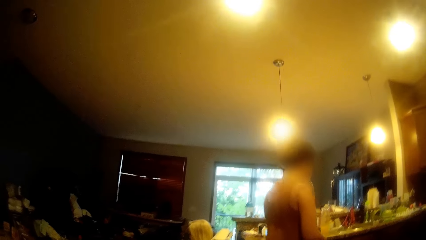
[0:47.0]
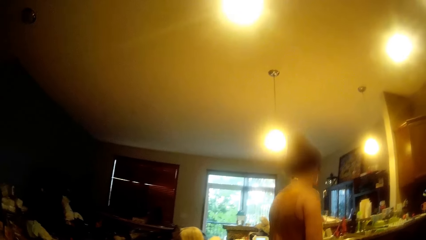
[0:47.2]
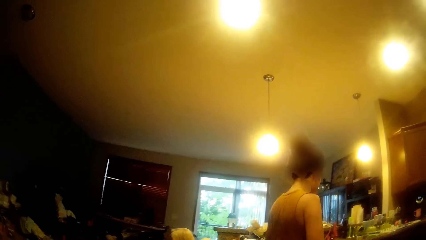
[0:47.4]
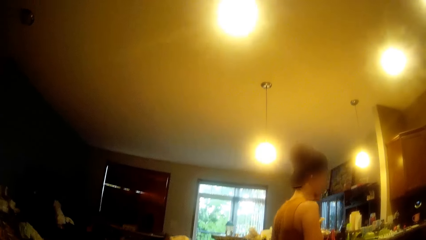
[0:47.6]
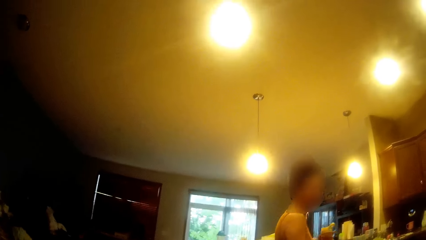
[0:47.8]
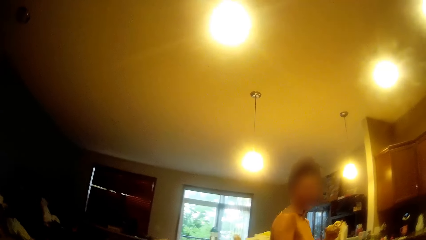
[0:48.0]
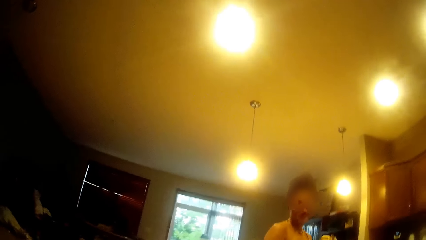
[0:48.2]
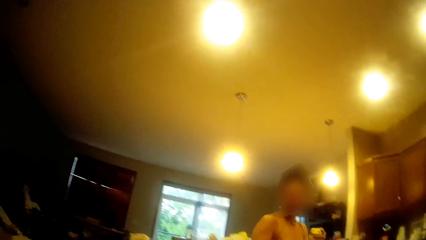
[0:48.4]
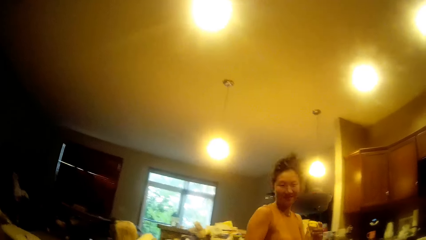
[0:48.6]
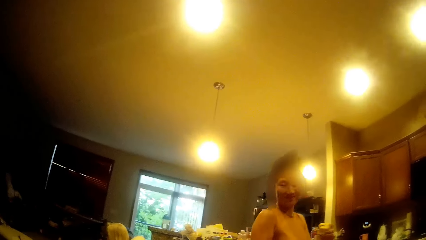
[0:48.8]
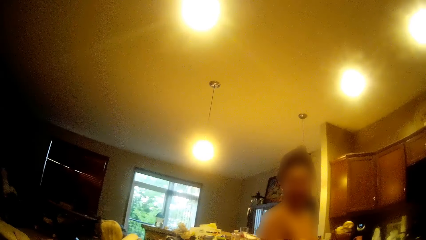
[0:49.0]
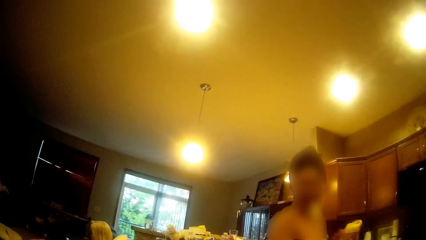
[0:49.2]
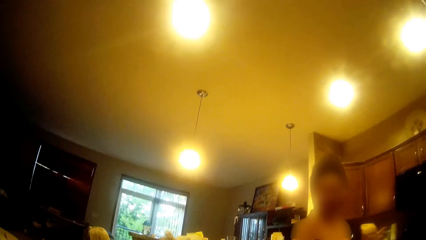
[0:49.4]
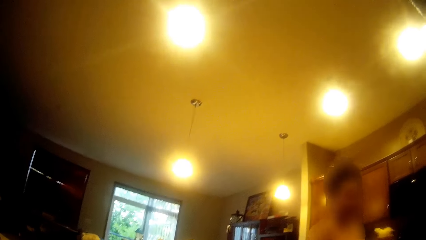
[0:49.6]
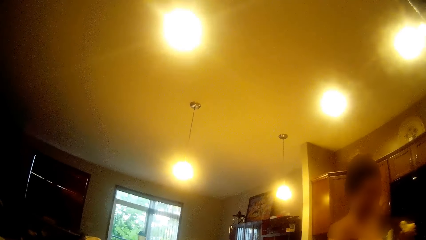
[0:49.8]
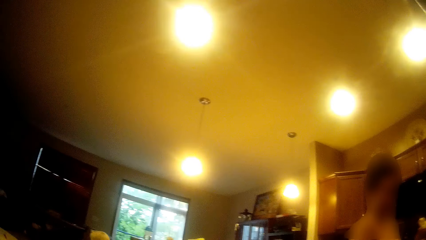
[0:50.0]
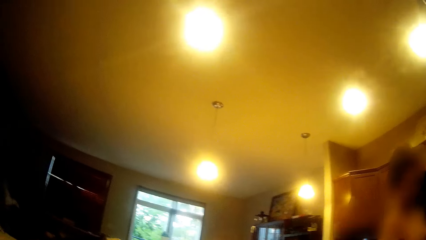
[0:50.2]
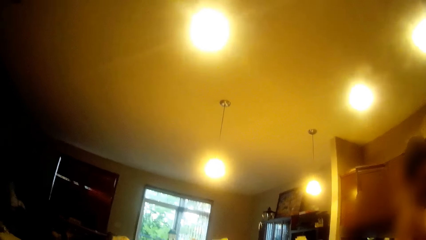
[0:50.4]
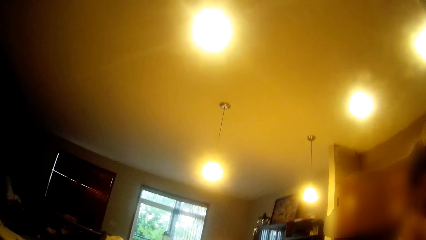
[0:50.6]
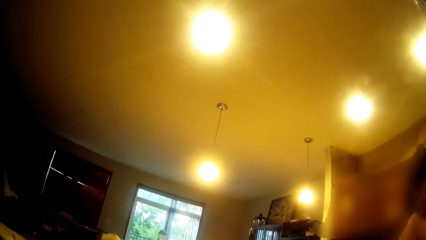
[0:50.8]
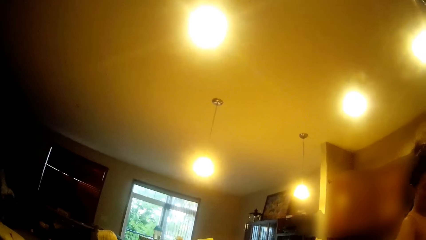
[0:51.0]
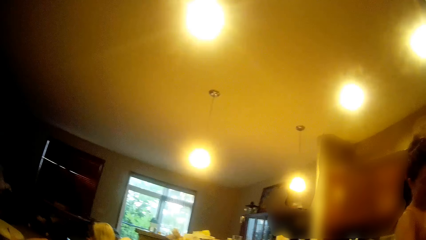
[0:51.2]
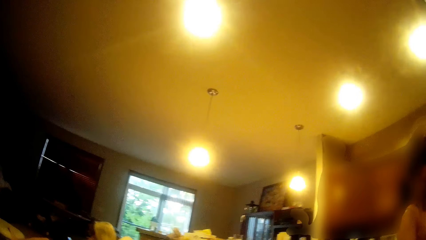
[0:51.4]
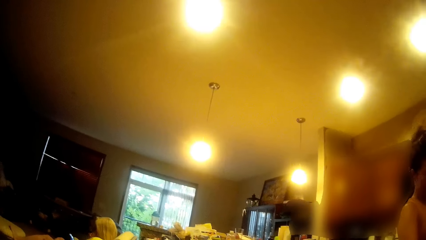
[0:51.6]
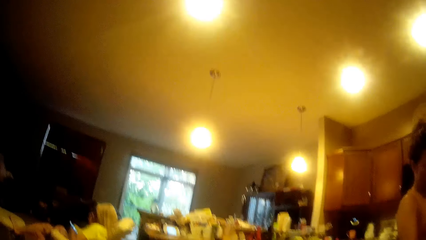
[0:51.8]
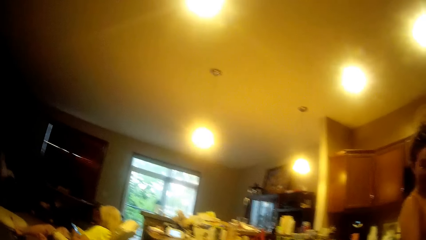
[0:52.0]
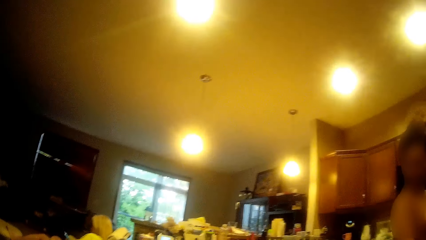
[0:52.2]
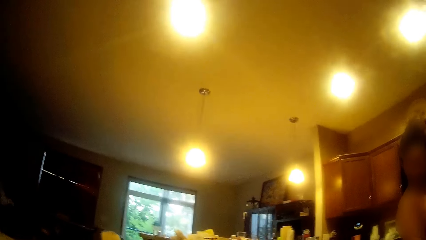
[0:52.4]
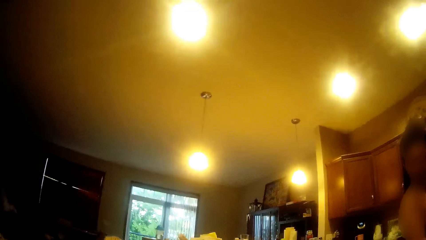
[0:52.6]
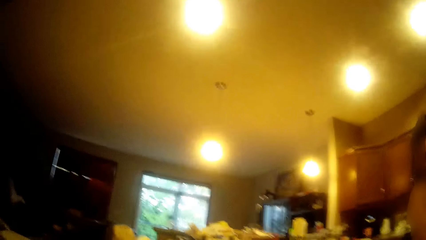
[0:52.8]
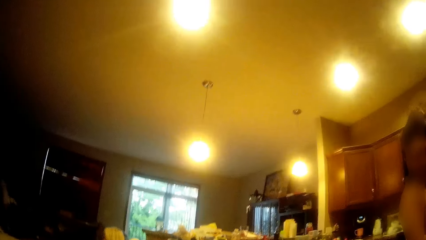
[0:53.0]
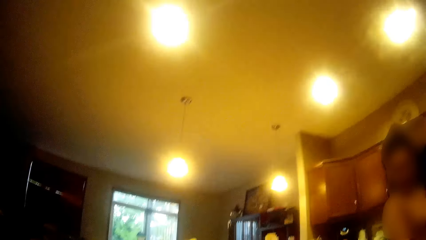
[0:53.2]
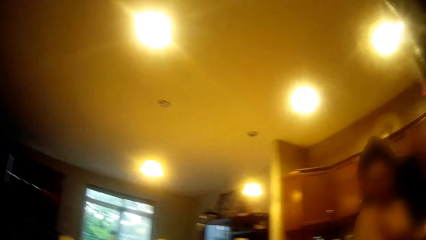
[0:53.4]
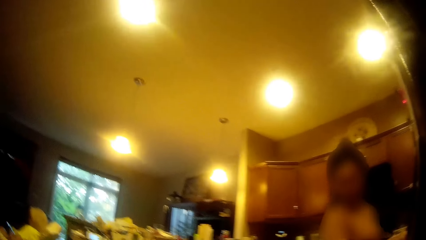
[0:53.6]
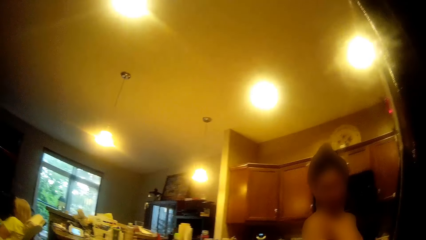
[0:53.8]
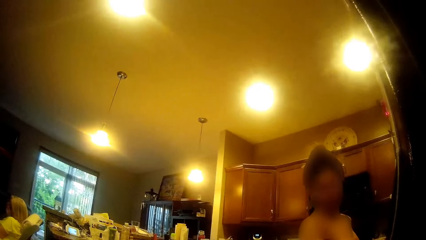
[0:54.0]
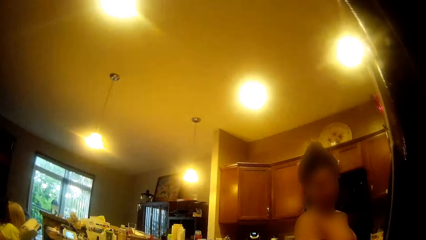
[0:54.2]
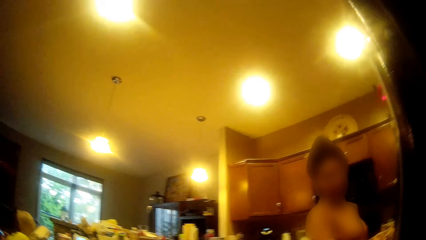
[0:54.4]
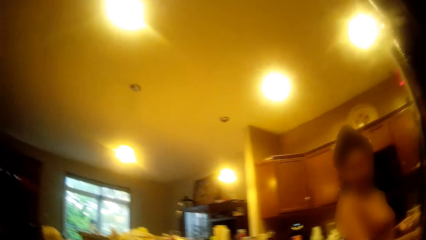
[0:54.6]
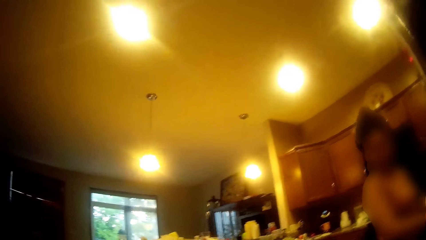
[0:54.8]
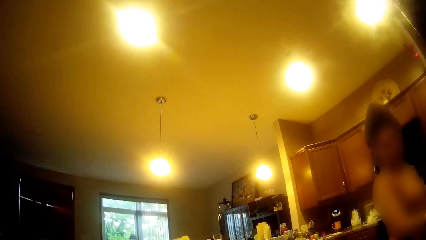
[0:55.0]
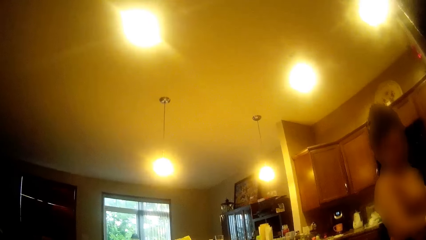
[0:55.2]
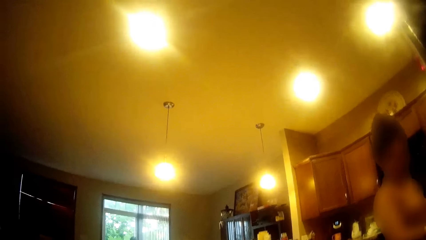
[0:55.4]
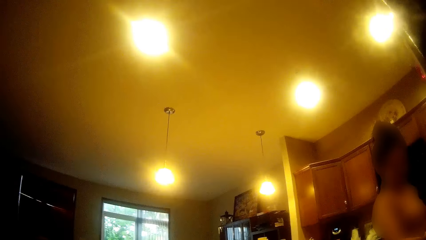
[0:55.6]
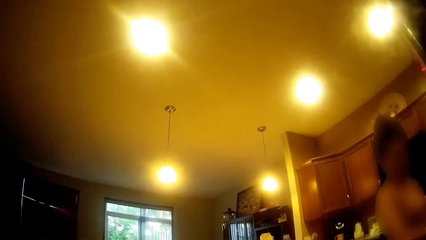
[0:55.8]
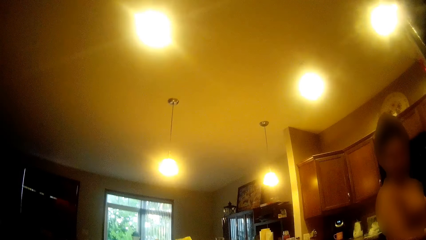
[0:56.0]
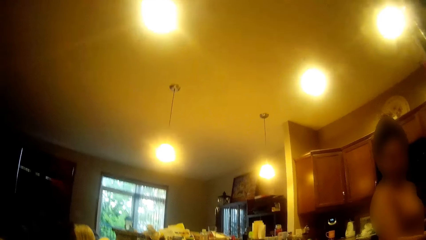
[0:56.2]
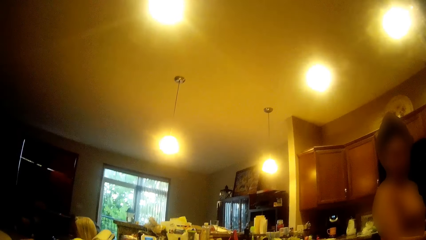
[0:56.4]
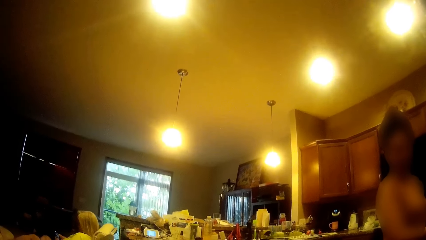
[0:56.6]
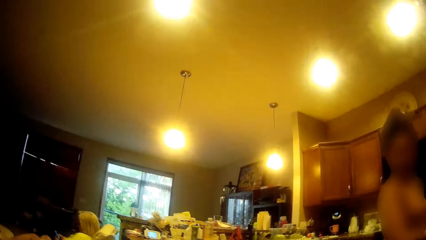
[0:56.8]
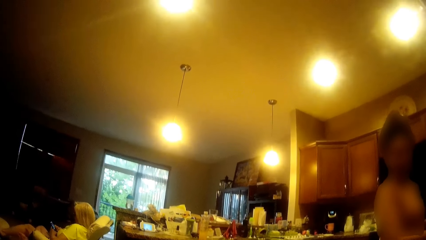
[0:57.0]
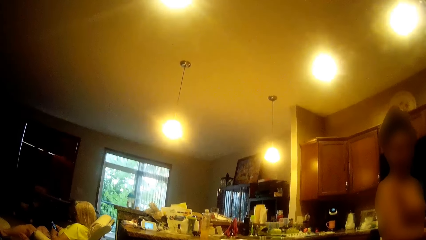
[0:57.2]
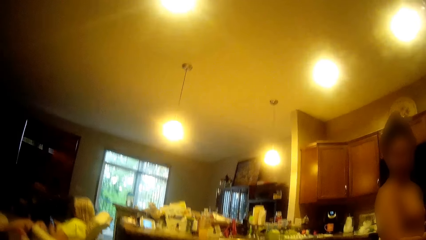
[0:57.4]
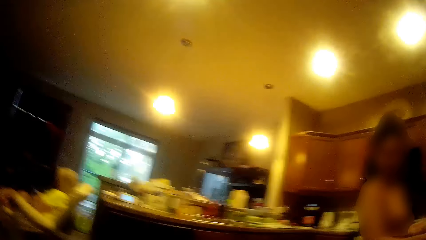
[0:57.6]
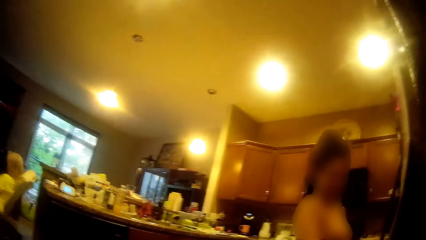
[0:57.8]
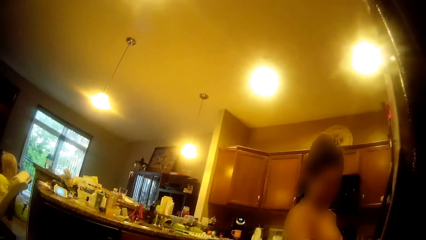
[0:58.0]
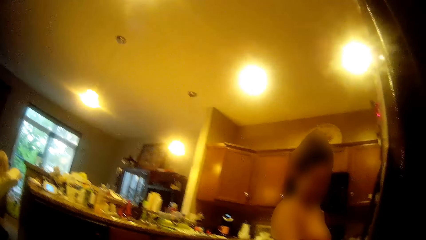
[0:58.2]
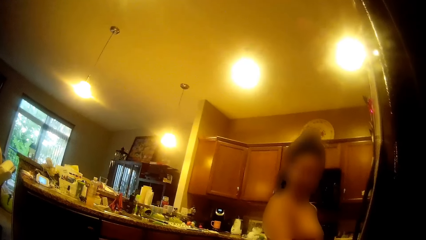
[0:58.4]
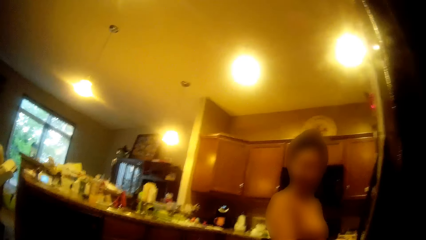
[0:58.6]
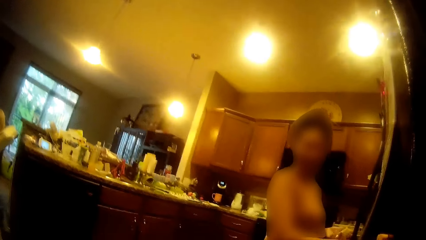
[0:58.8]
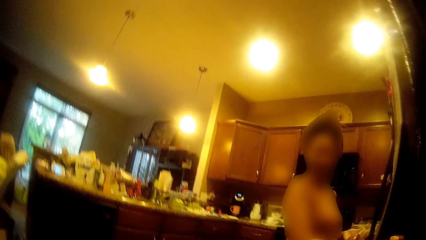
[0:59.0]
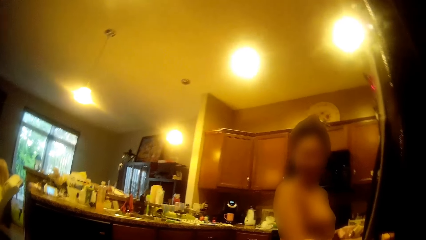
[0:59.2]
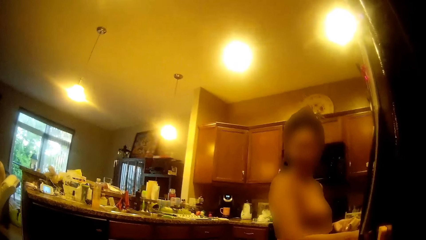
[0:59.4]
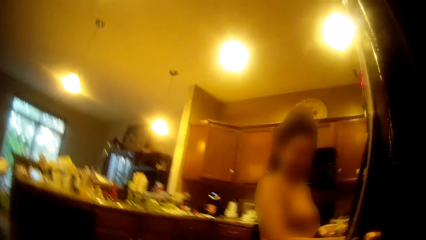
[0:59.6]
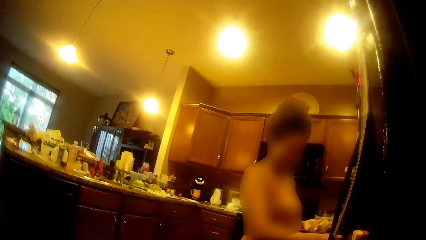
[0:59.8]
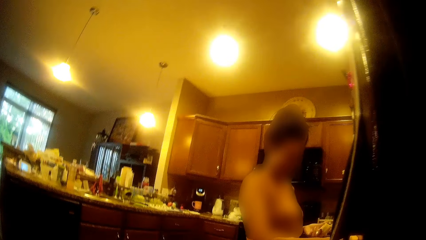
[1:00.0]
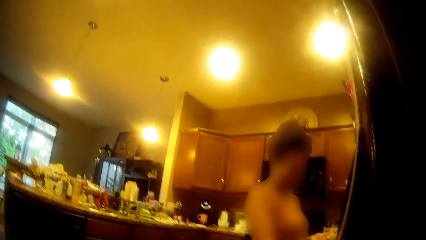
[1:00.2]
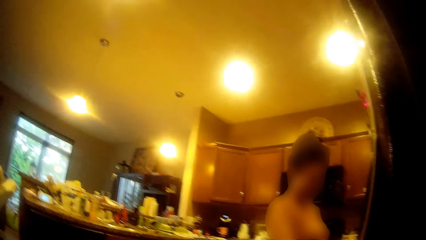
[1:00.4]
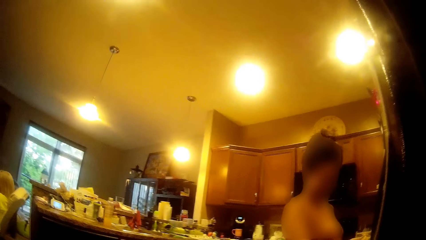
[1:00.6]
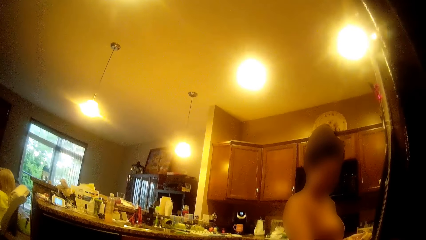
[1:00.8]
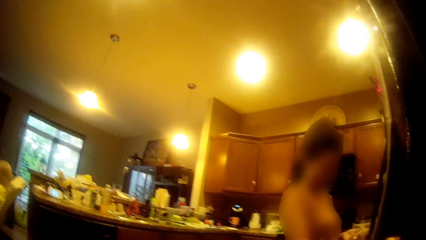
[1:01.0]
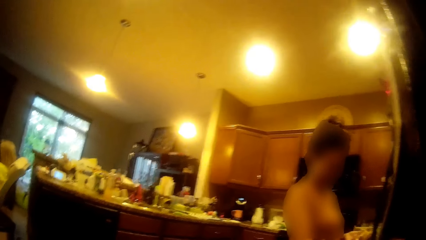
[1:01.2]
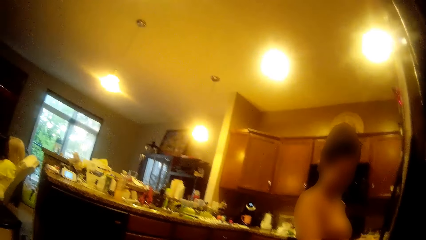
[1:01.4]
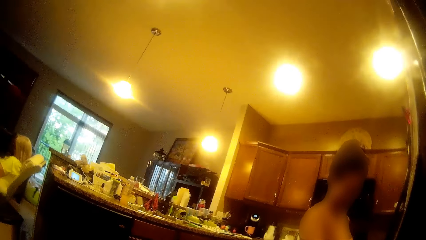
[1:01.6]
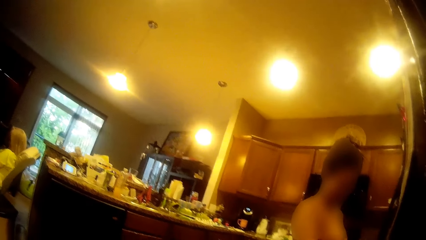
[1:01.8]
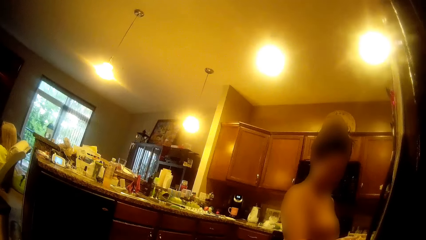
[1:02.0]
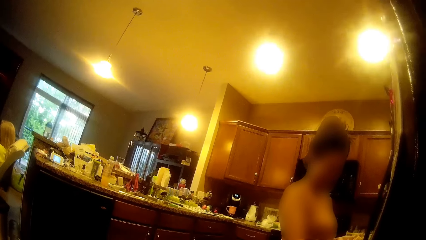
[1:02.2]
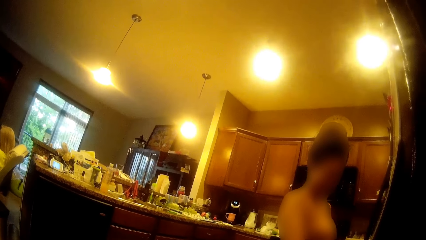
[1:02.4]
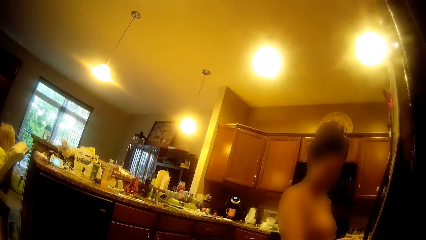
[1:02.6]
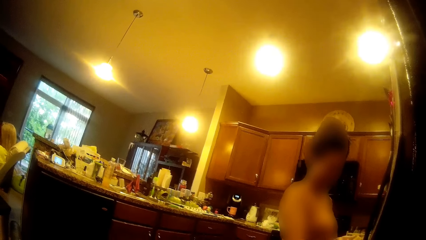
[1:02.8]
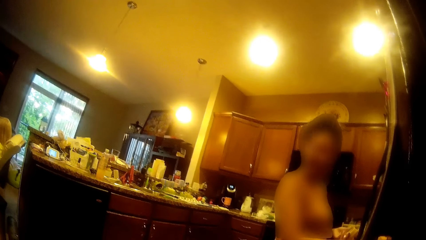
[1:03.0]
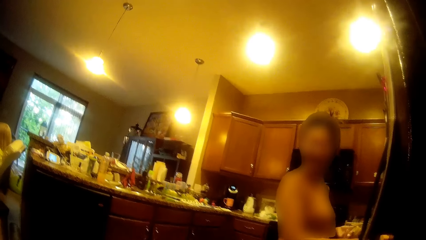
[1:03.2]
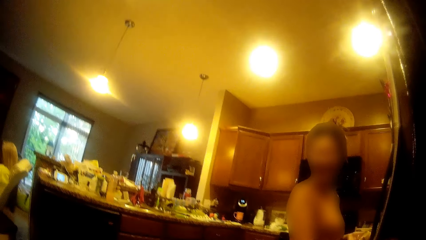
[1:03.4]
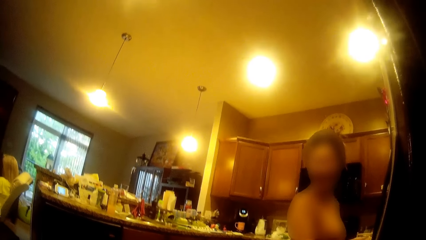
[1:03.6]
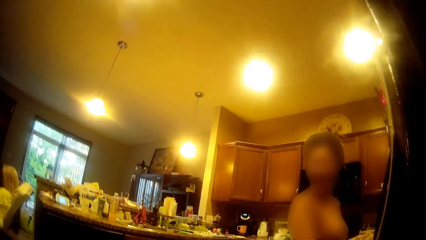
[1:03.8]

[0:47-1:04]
The lady takes a bottle from the kitchen table with her left hand. She opens the cover of the bottle in her left hand with her right hand. She walks towards a refrigerator in the kitchen. She stares at the camera wearer.
